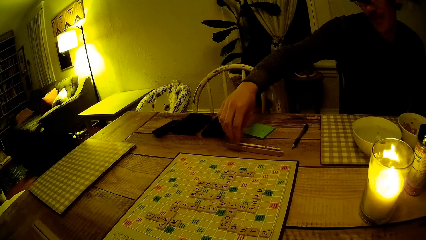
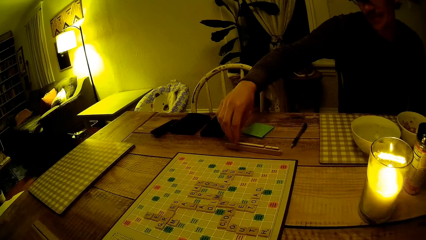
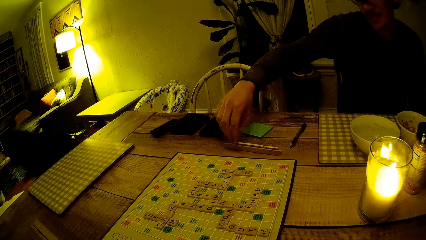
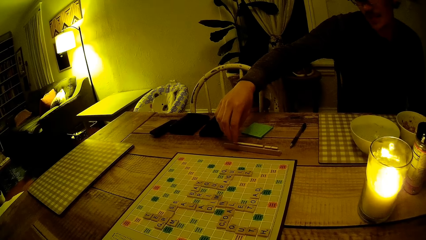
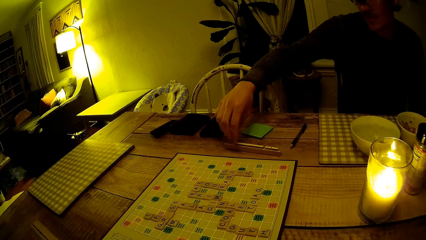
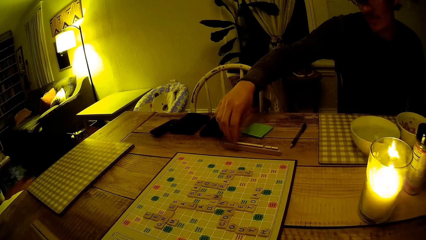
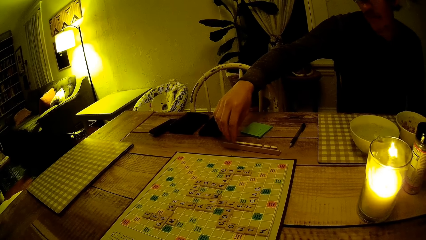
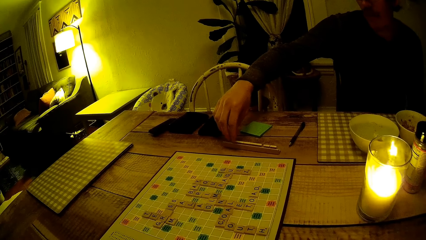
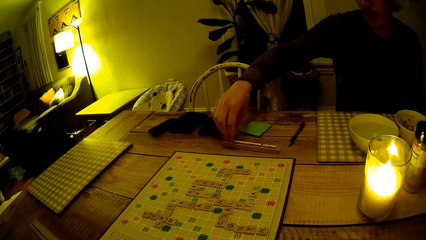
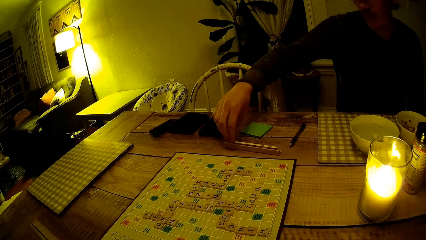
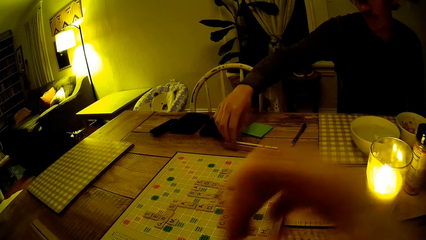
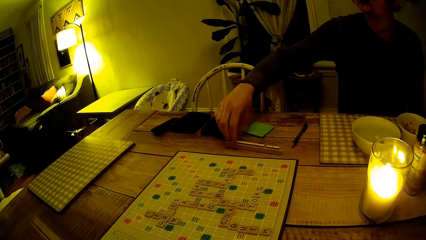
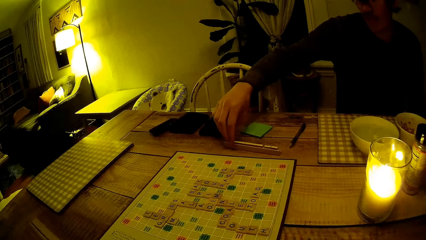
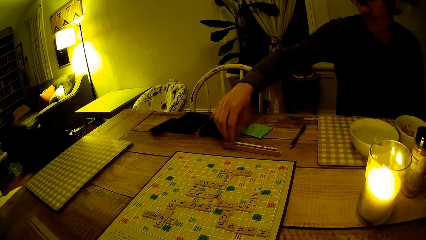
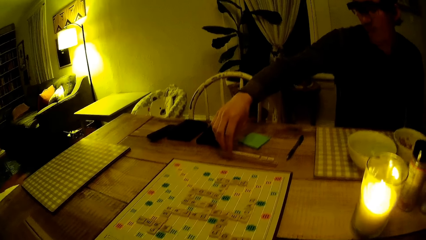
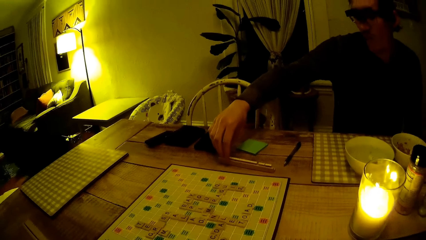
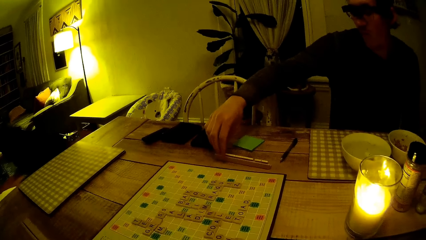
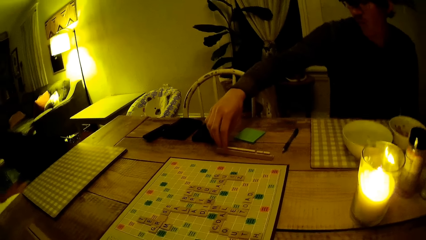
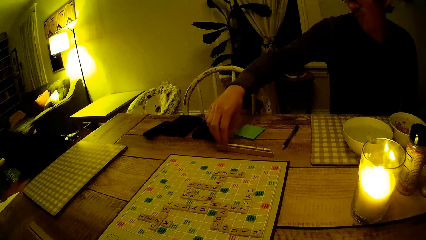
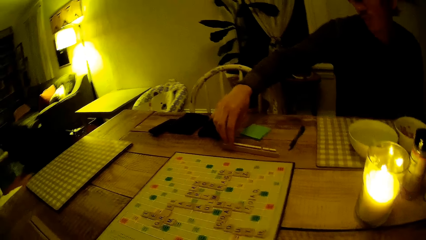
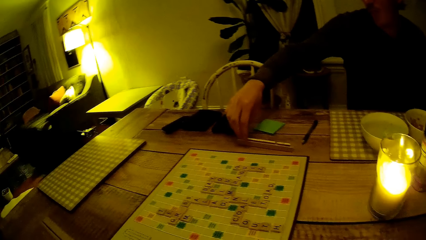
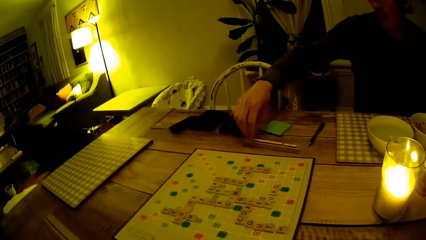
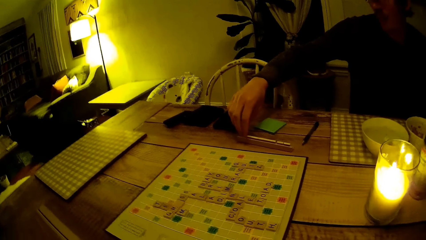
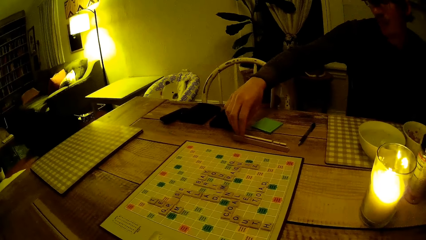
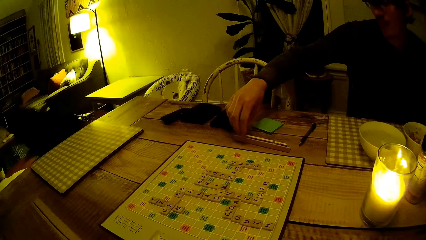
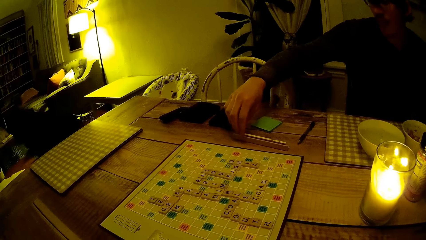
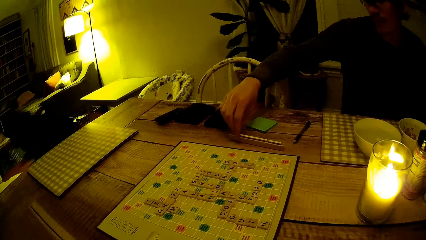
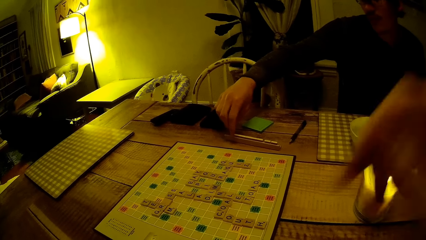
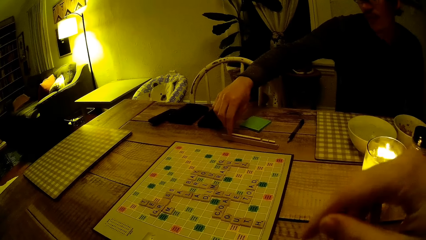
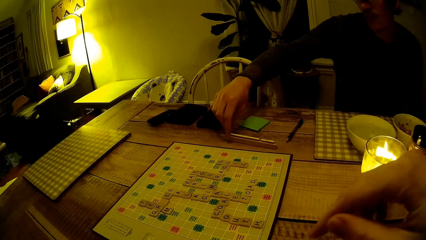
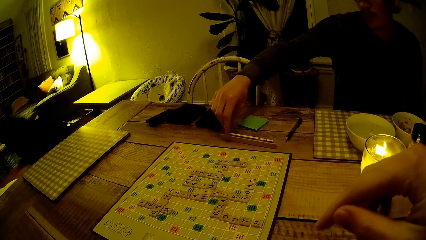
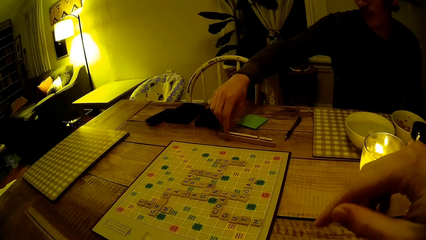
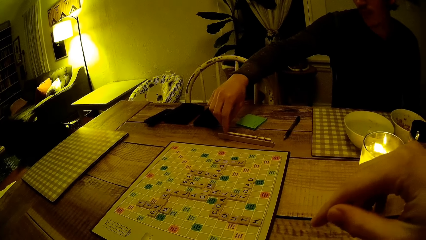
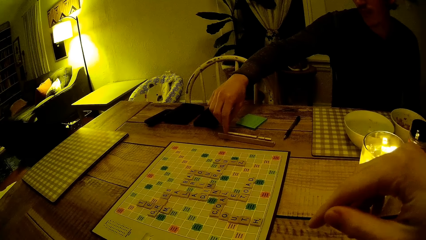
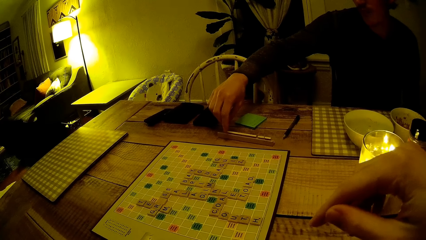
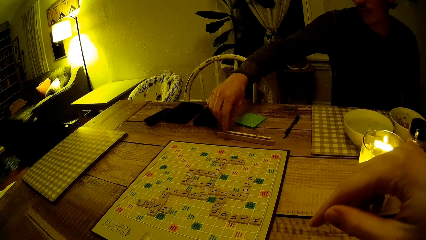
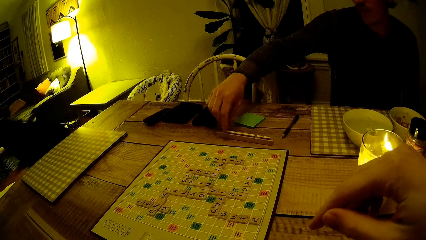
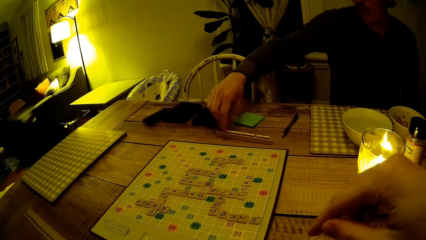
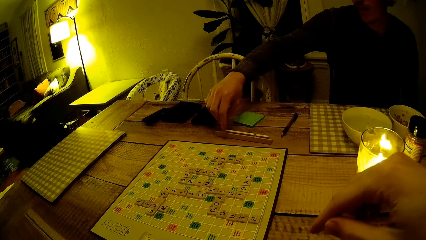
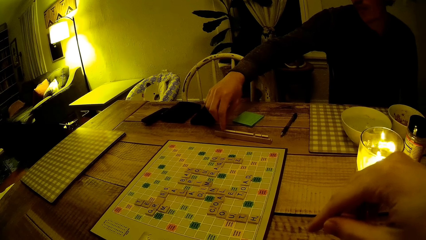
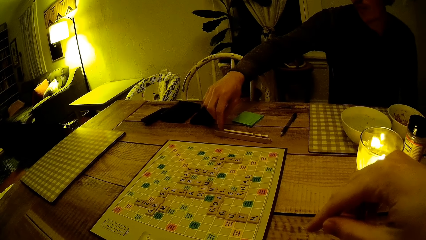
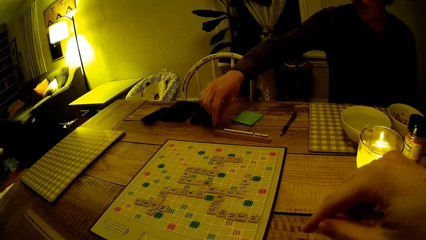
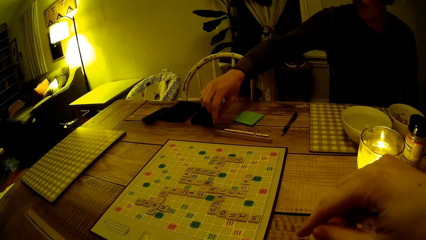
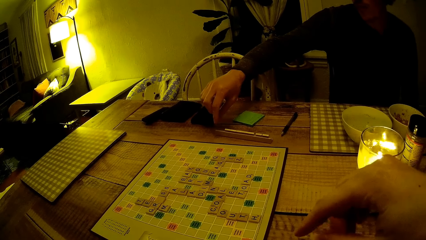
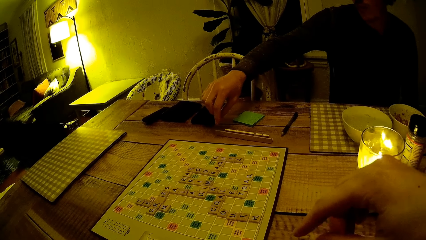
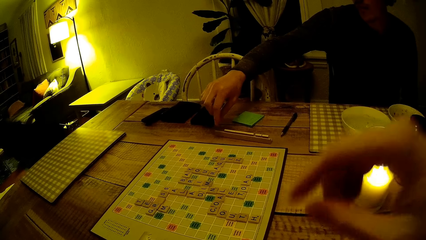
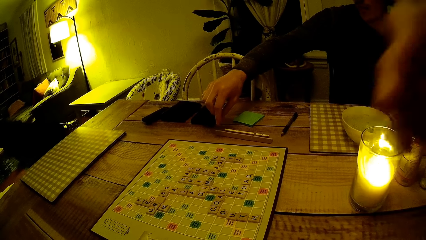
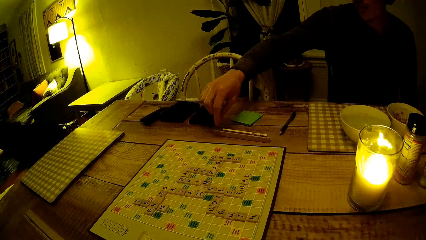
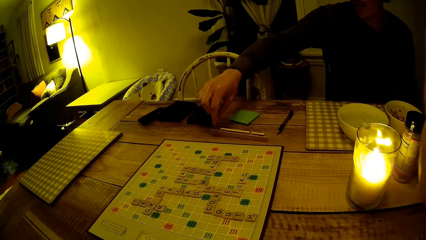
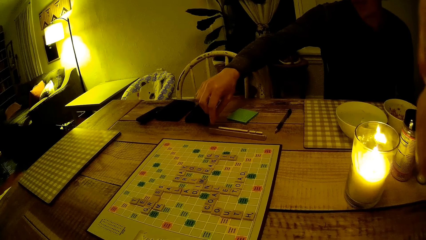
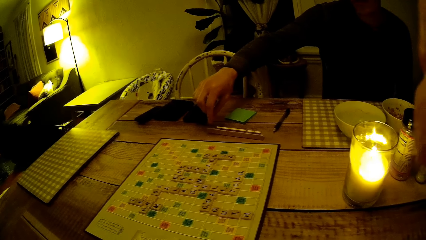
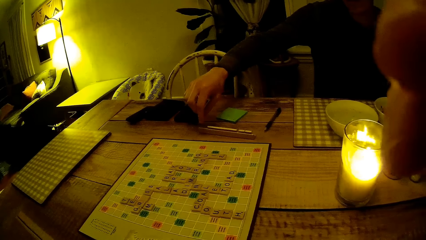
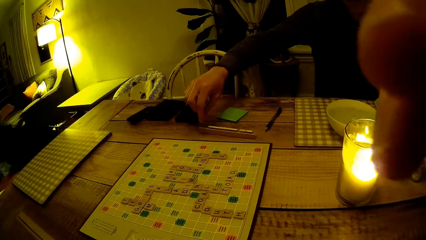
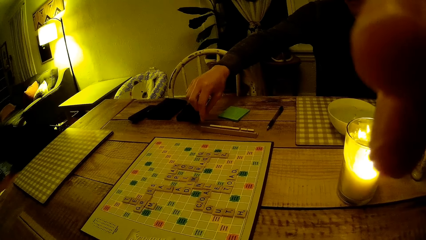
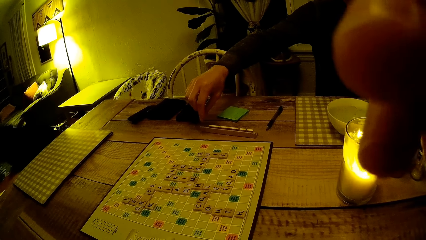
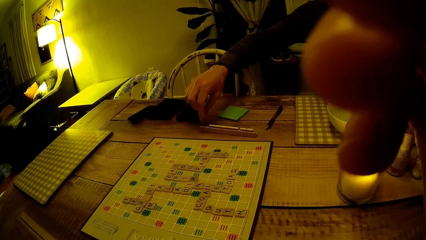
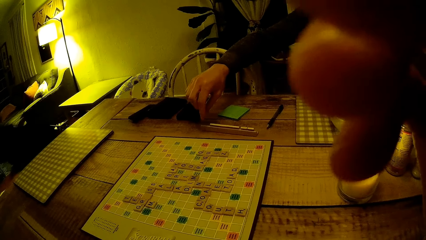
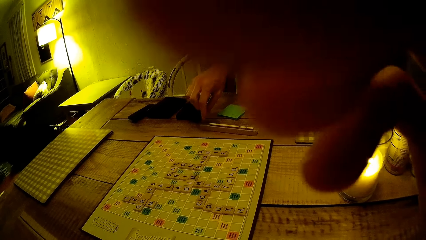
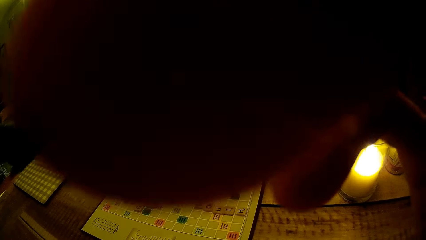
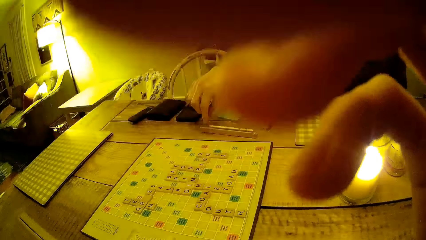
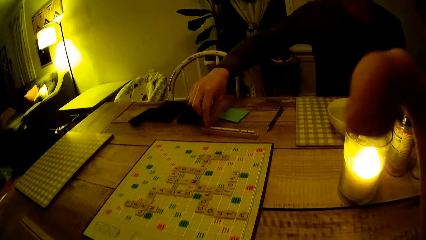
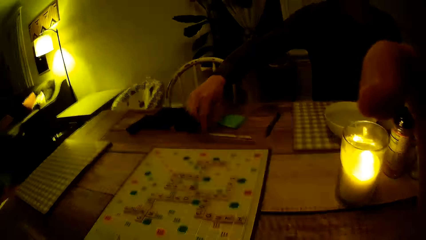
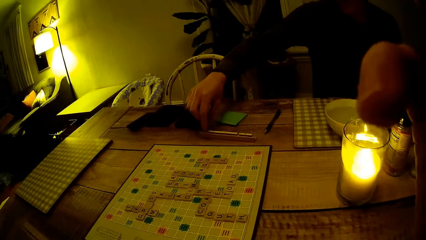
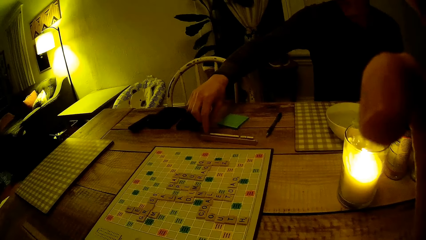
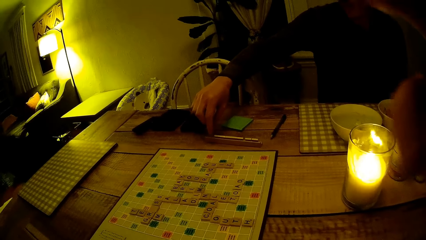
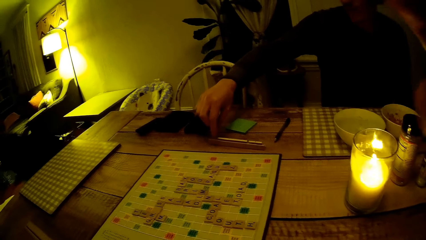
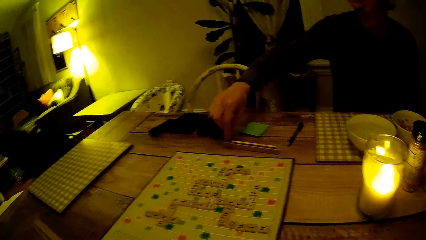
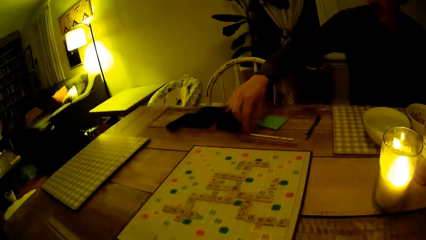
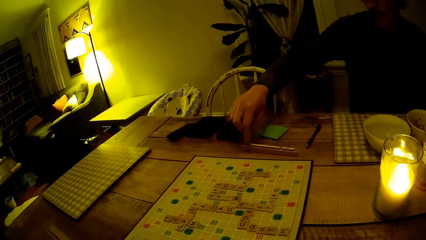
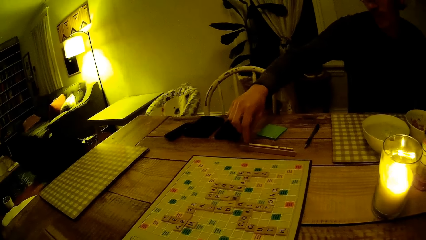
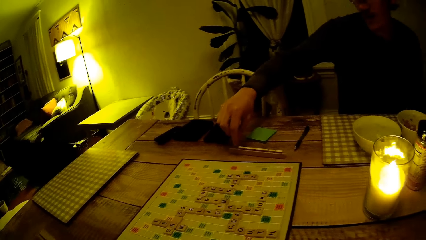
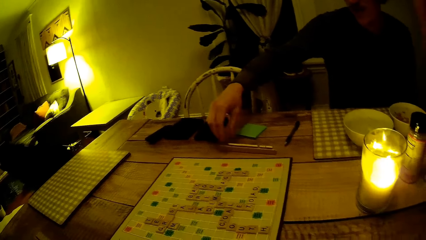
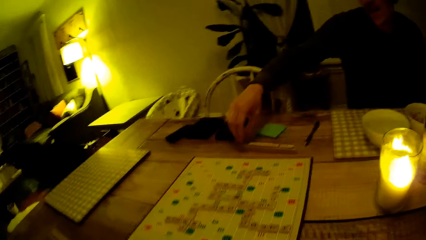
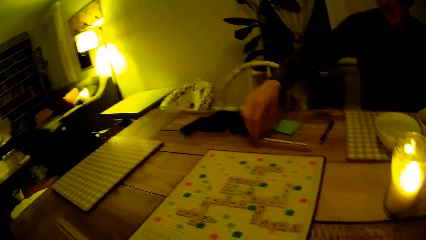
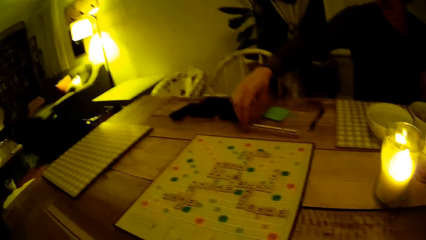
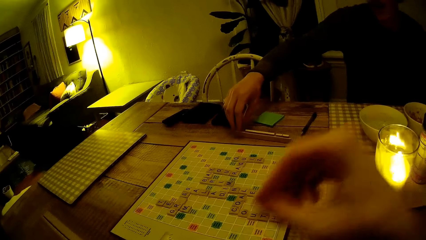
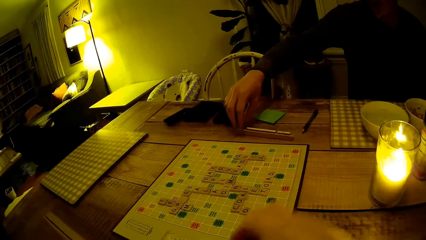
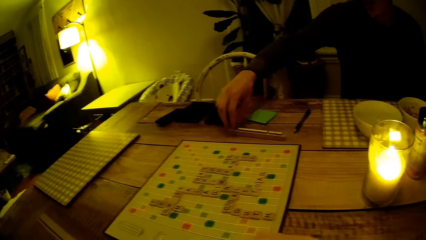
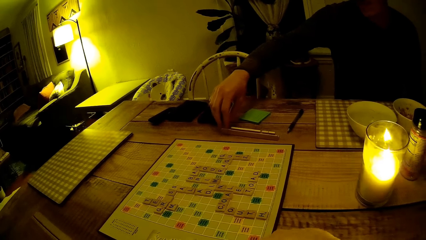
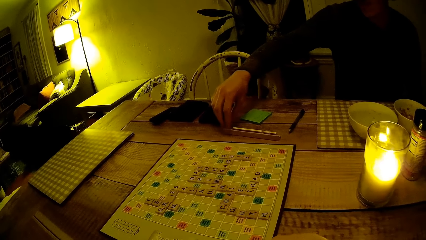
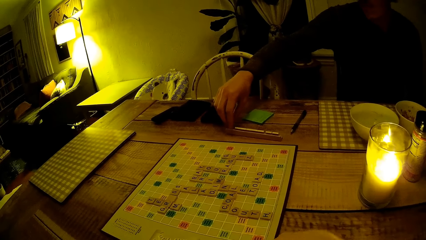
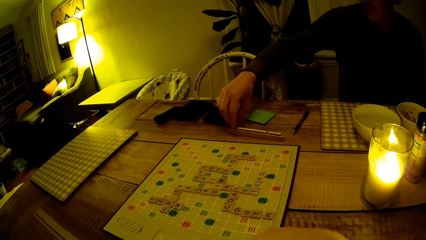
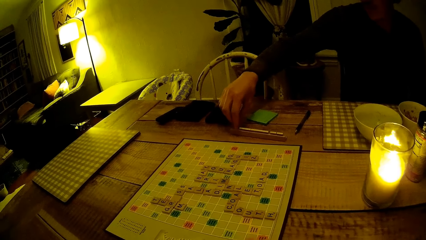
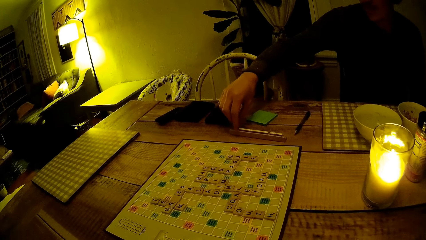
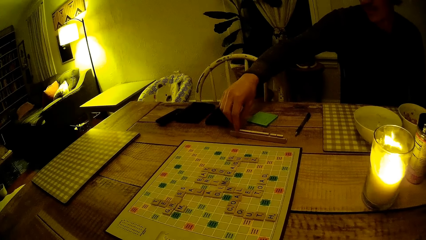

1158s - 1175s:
The camera wearer adjusts the camera.
